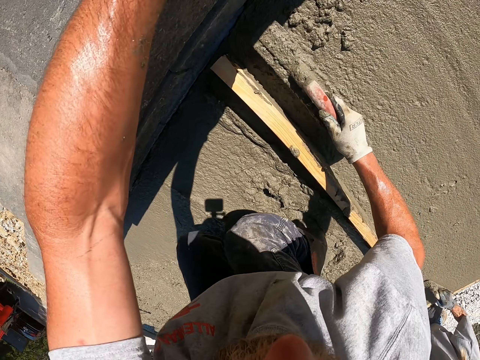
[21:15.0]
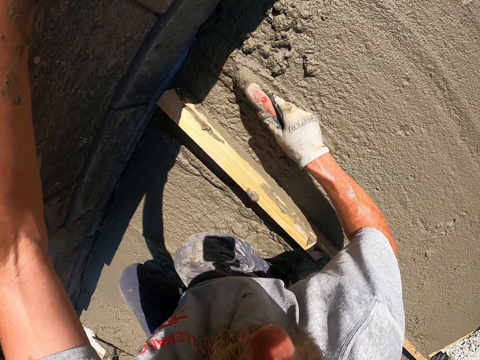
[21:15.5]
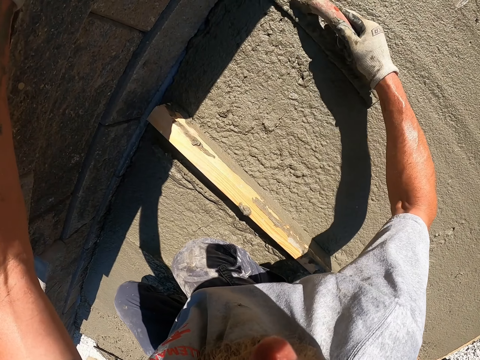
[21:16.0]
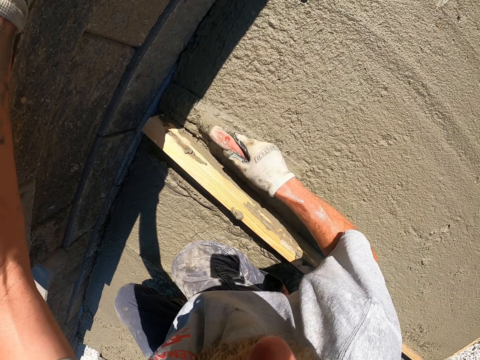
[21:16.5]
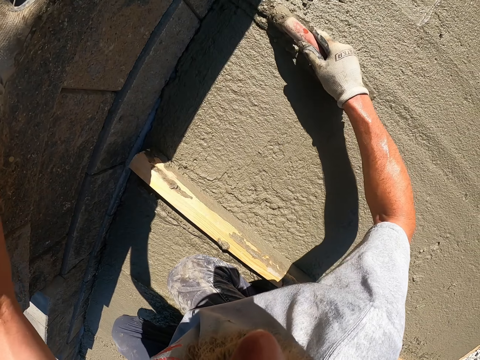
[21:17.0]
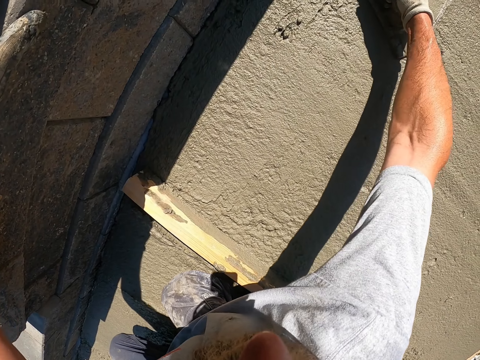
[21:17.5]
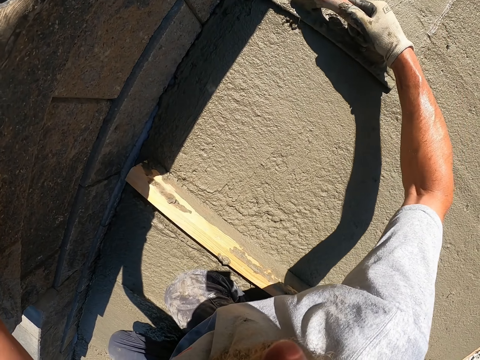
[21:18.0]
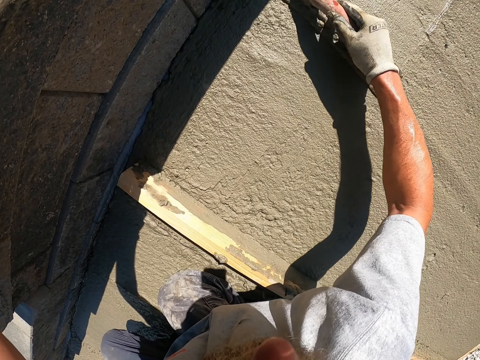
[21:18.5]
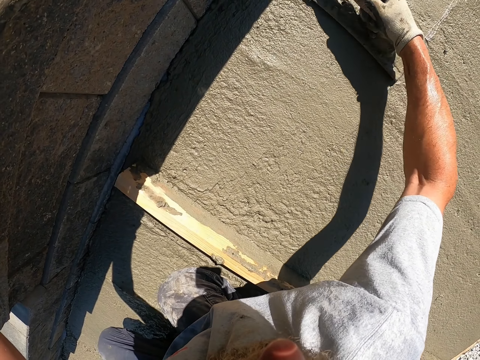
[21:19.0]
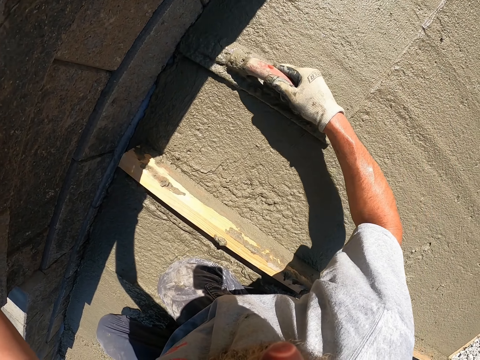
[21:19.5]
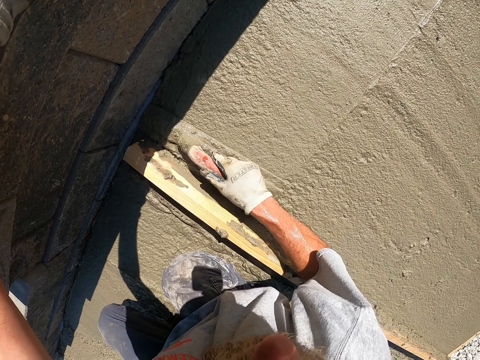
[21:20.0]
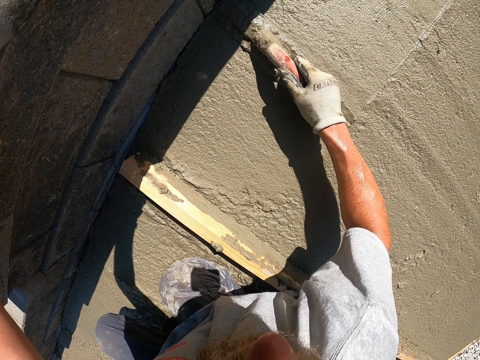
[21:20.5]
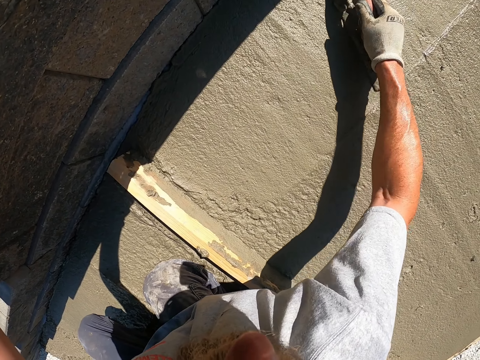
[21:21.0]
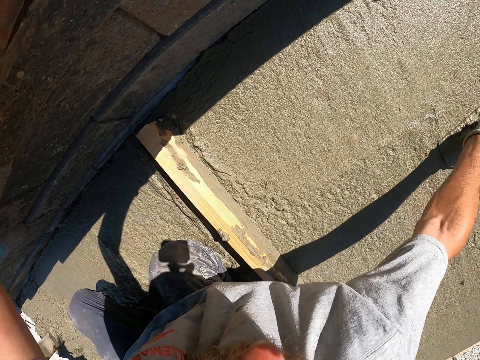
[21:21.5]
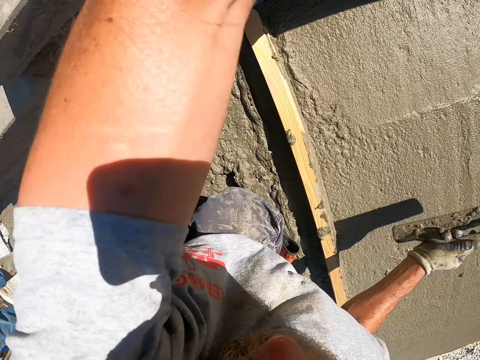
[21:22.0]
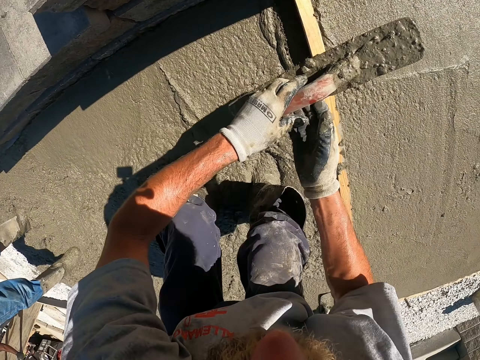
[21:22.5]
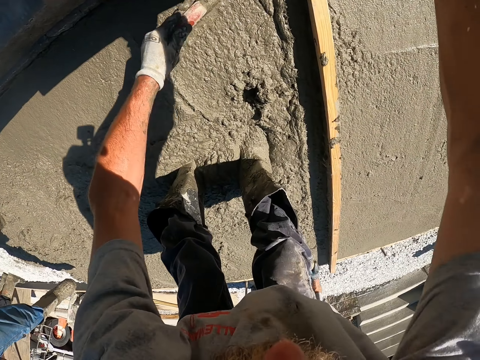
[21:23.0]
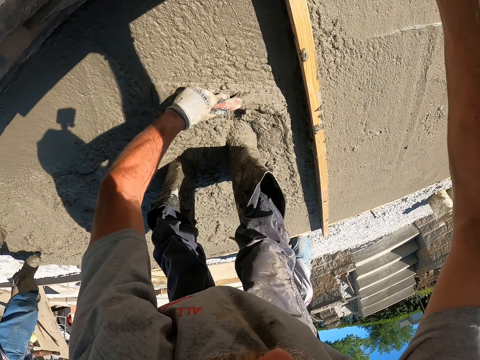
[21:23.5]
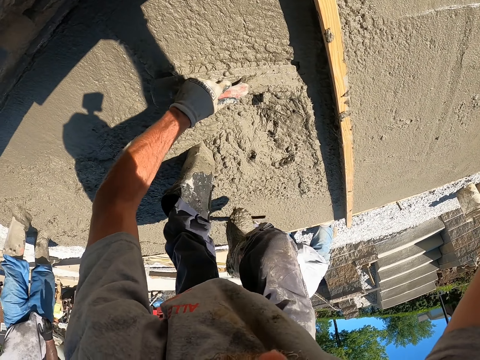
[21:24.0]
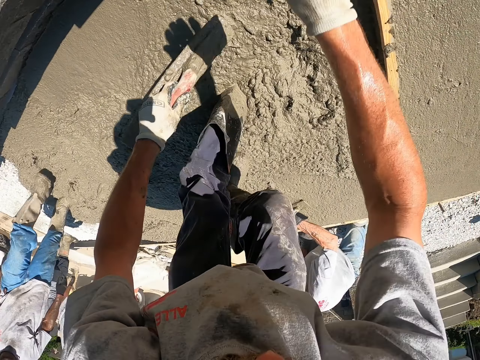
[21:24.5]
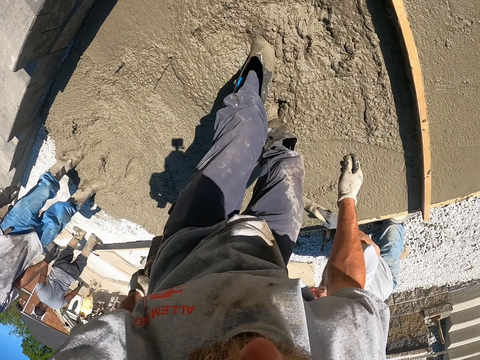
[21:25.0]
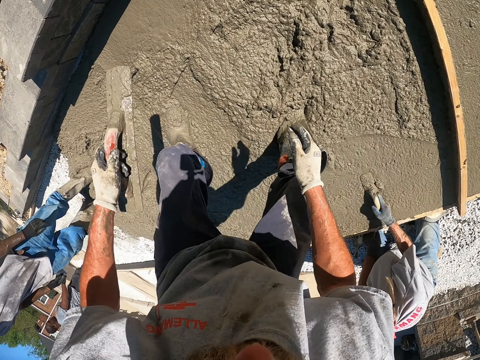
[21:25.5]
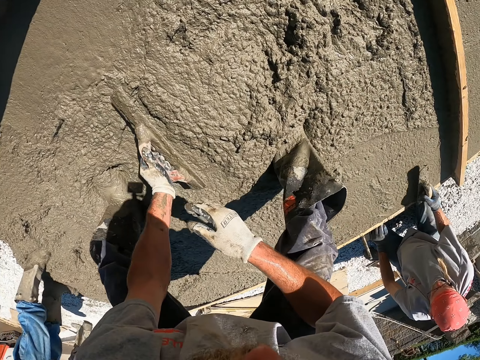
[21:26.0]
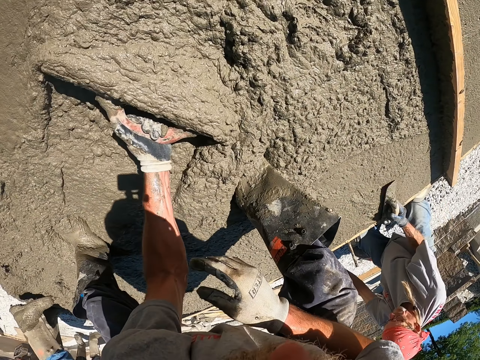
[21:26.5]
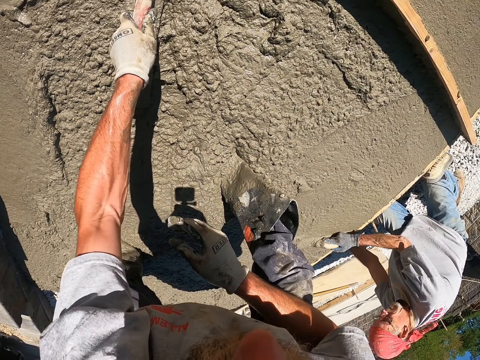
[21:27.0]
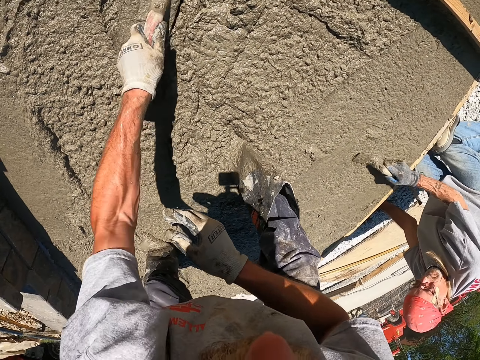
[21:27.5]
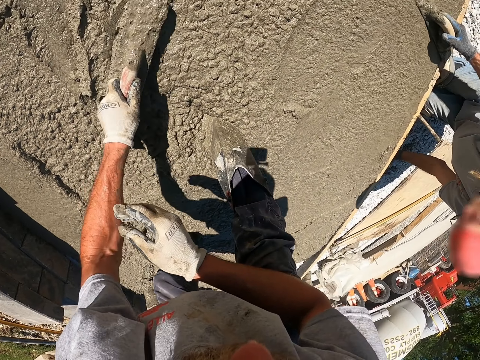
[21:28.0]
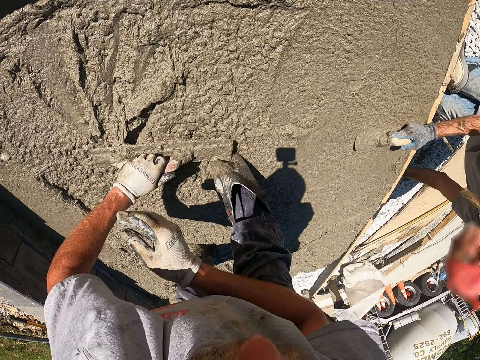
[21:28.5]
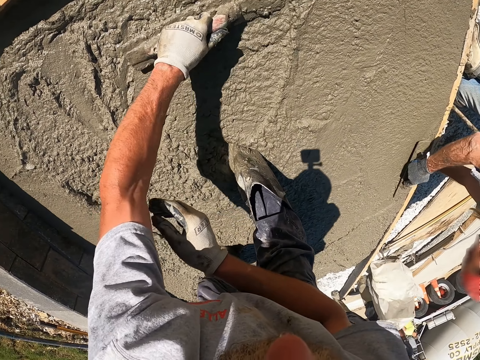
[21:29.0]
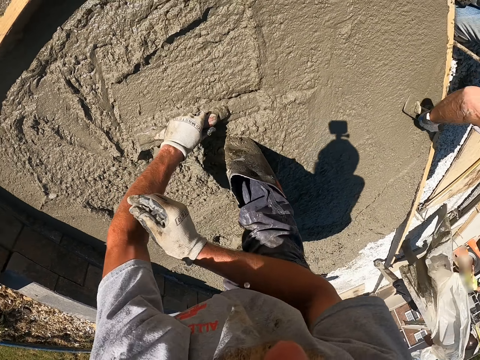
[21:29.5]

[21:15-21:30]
The camera wearer levels using the plastering trowel. They hold the plastering trowel with the left hand. They level using the plastering trowel.

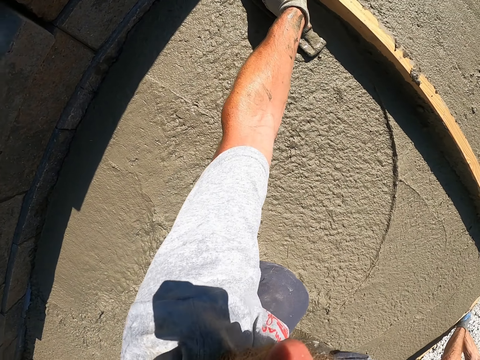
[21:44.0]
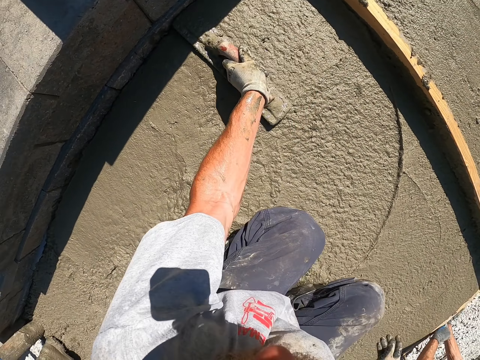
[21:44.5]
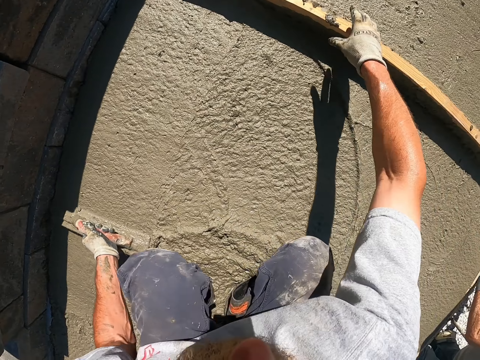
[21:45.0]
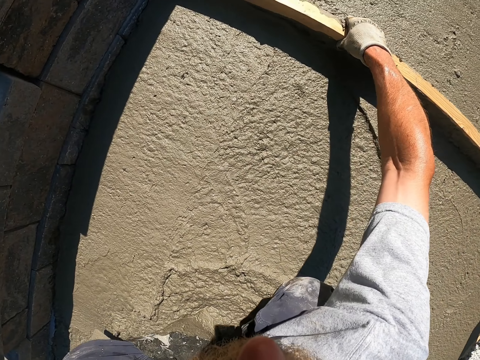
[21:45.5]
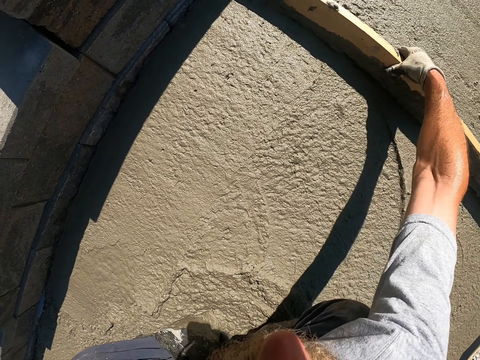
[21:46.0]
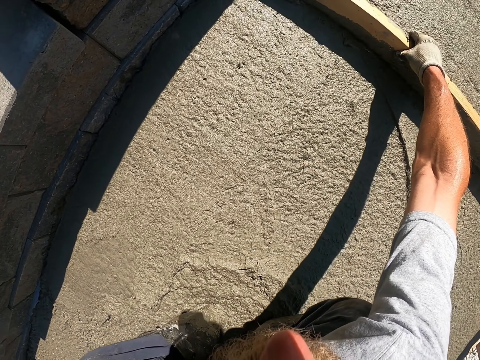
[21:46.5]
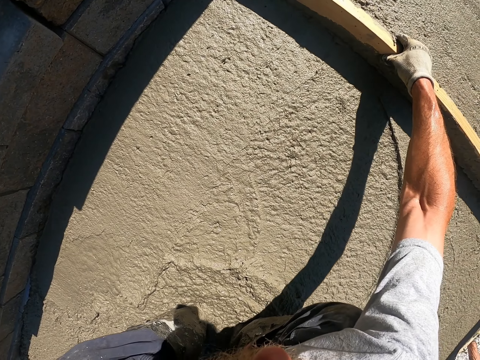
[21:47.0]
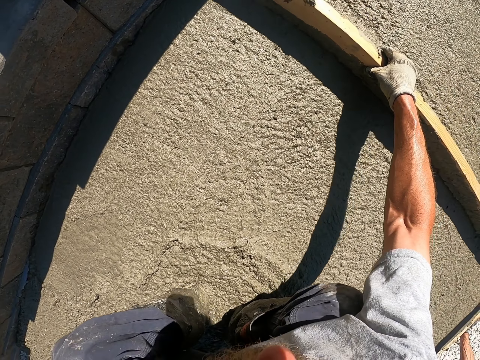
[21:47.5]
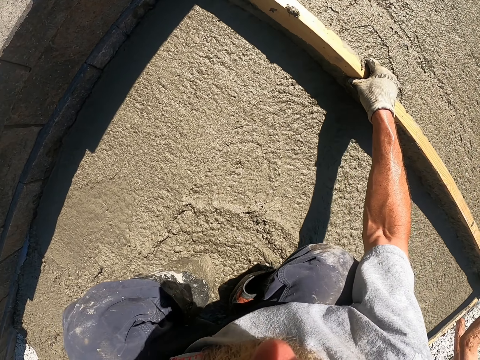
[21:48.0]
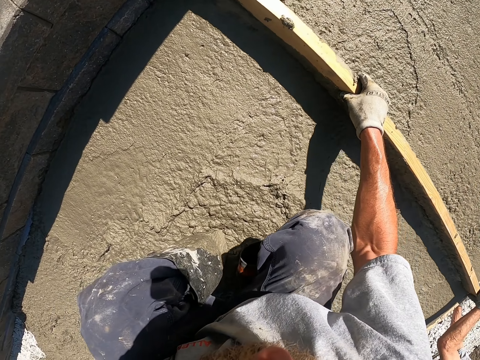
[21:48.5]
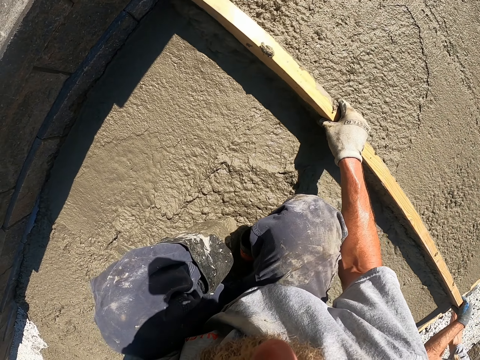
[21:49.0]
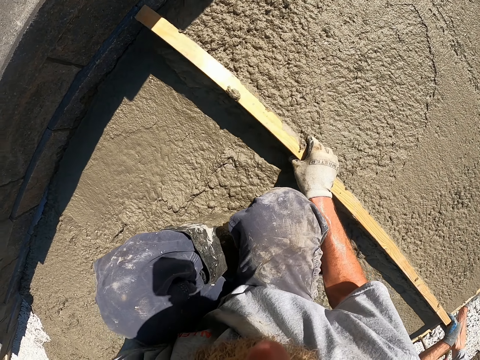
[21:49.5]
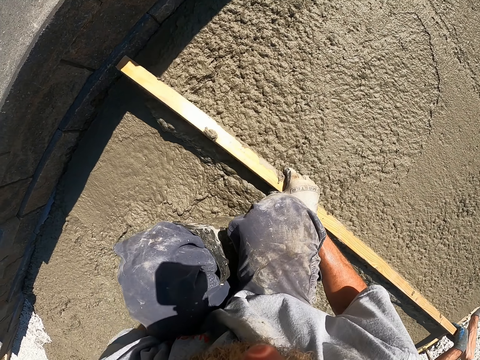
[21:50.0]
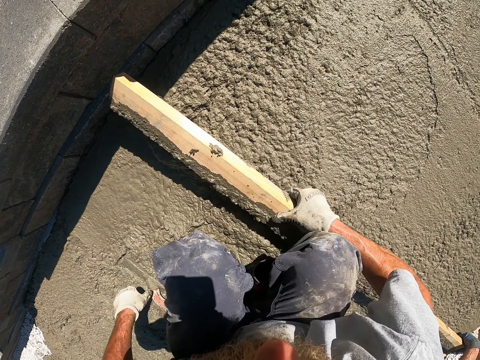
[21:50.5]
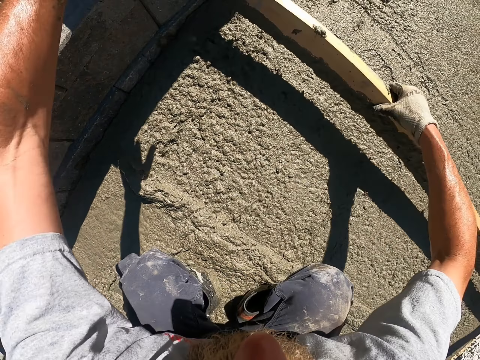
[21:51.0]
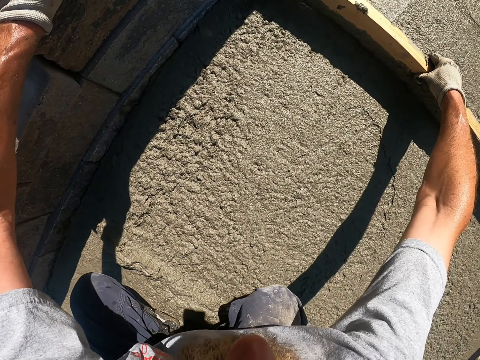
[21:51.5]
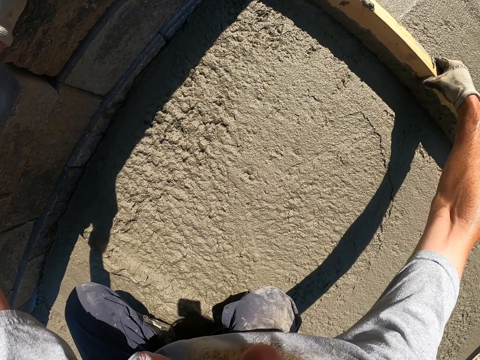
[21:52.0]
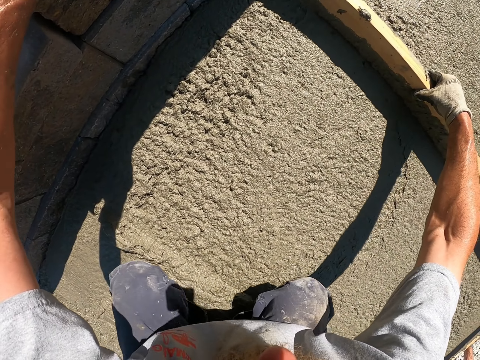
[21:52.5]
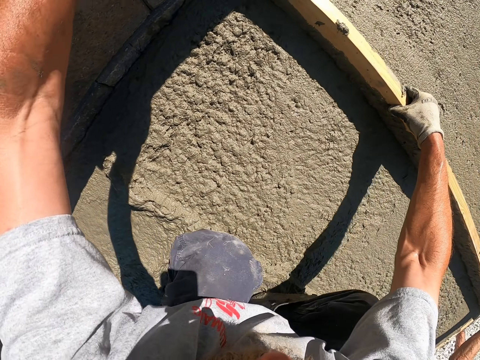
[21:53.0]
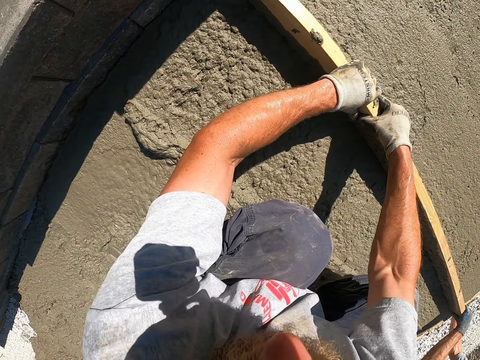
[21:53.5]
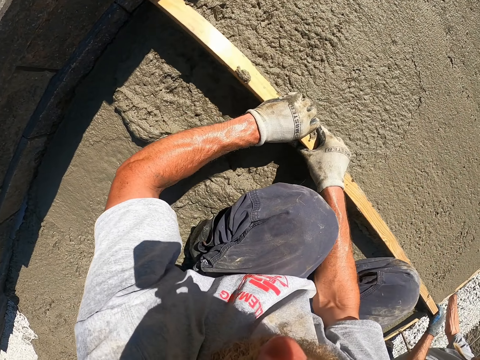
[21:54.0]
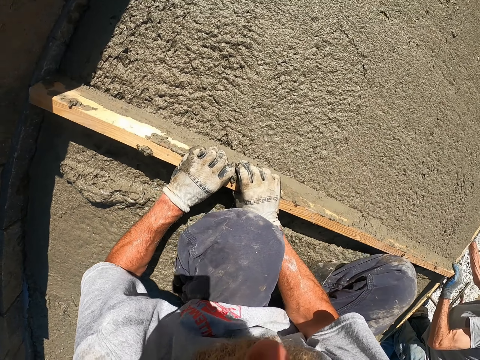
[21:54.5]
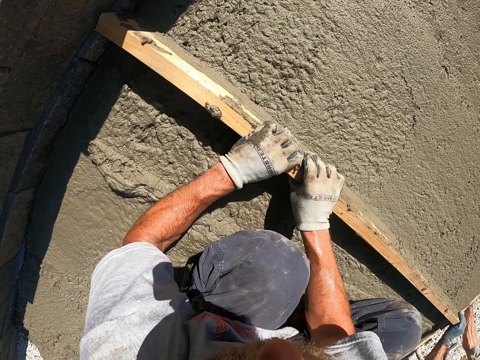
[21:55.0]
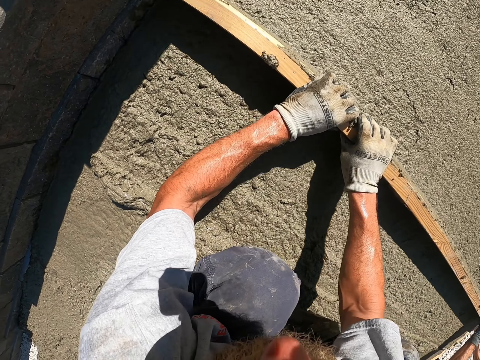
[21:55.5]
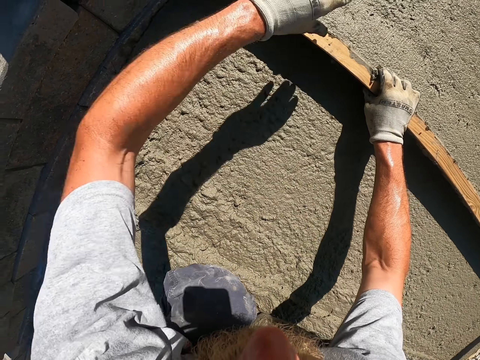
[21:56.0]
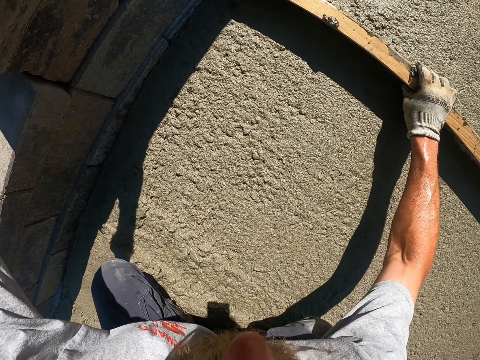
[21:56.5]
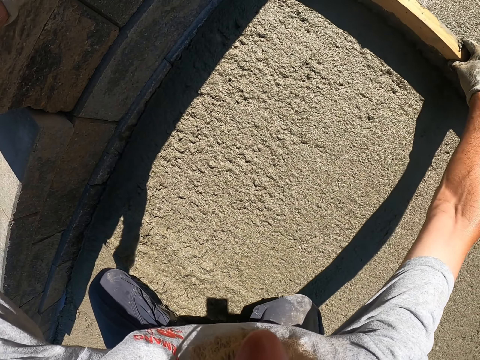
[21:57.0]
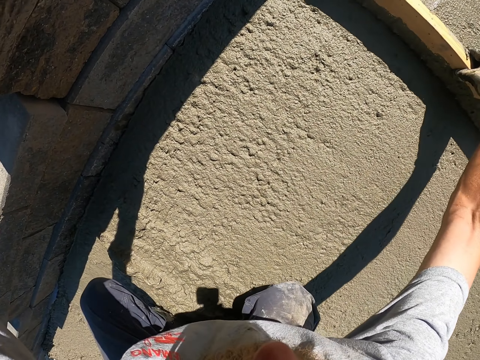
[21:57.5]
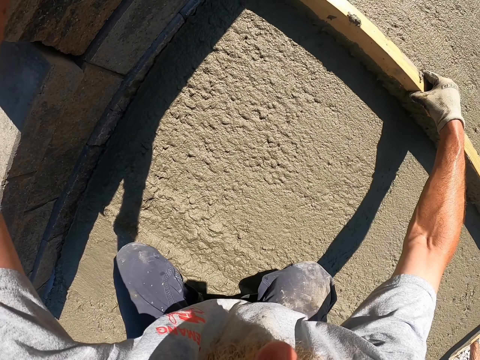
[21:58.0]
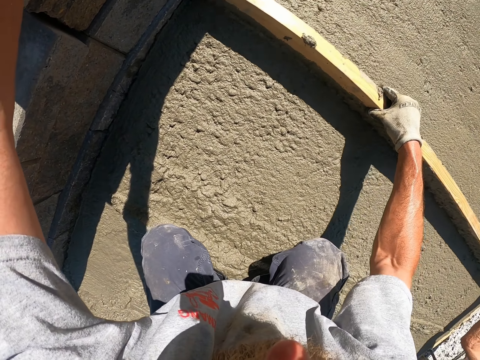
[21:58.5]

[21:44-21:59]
The camera wearer lifts the wood. They level using the wood.
